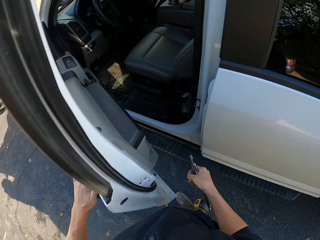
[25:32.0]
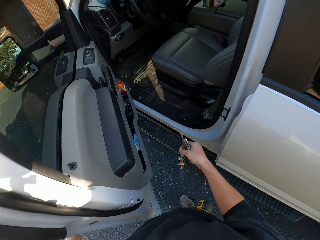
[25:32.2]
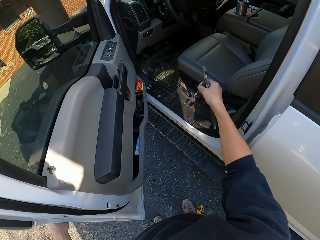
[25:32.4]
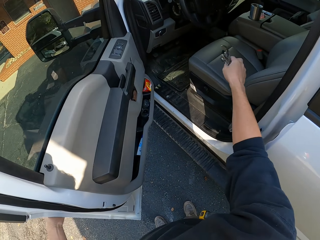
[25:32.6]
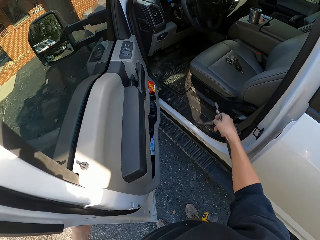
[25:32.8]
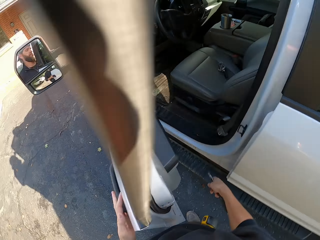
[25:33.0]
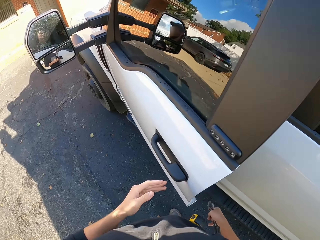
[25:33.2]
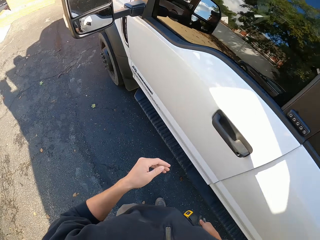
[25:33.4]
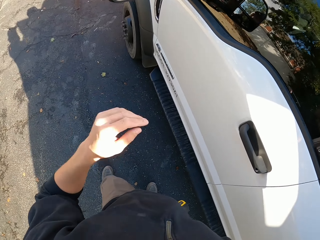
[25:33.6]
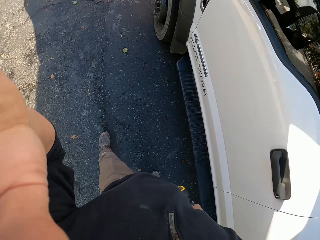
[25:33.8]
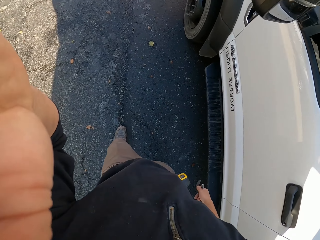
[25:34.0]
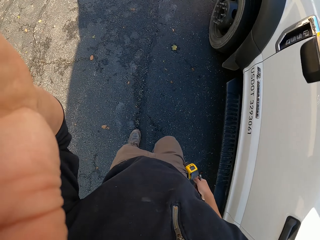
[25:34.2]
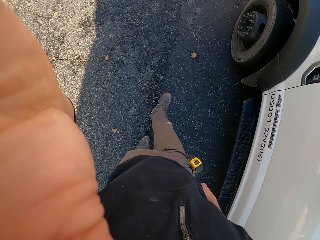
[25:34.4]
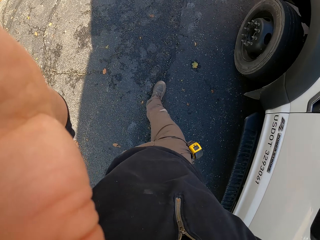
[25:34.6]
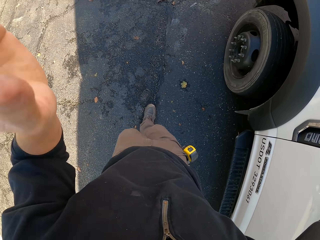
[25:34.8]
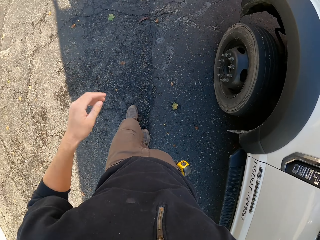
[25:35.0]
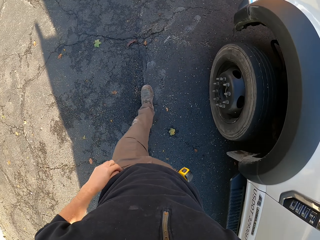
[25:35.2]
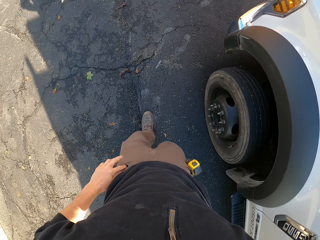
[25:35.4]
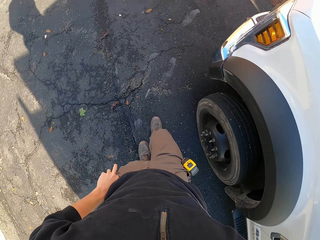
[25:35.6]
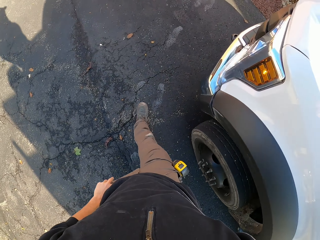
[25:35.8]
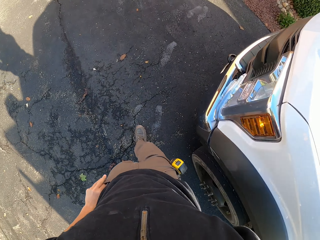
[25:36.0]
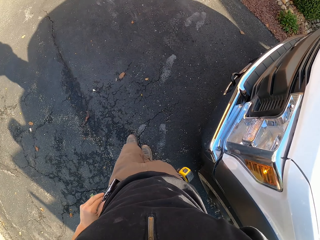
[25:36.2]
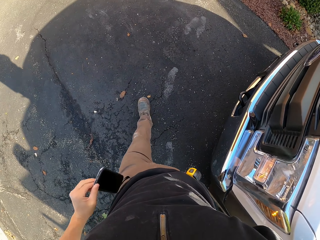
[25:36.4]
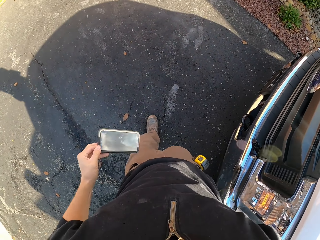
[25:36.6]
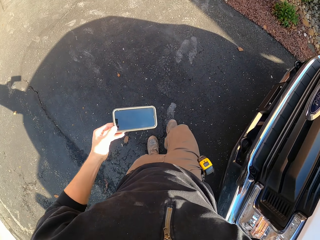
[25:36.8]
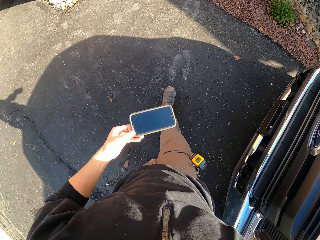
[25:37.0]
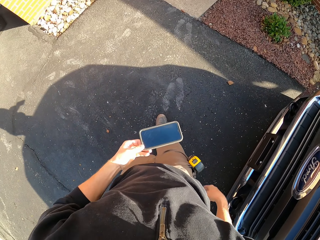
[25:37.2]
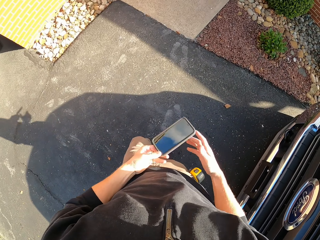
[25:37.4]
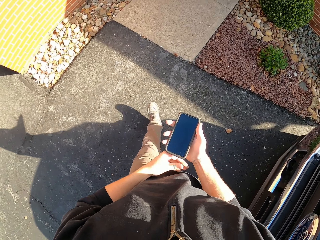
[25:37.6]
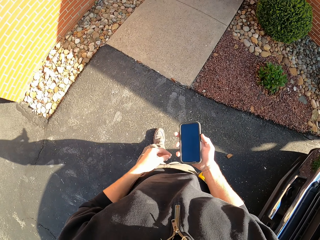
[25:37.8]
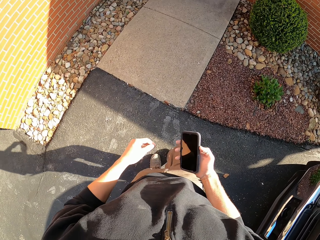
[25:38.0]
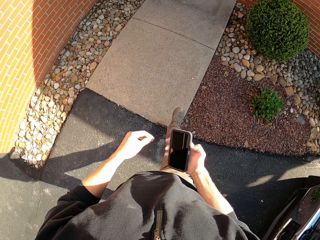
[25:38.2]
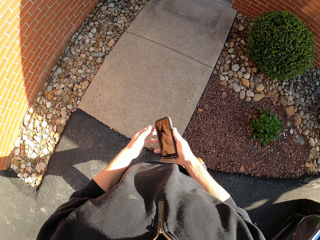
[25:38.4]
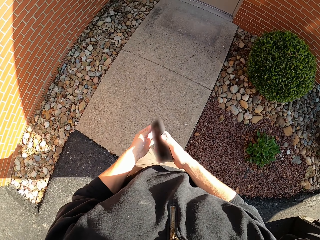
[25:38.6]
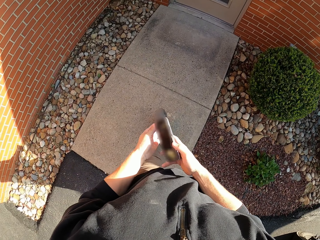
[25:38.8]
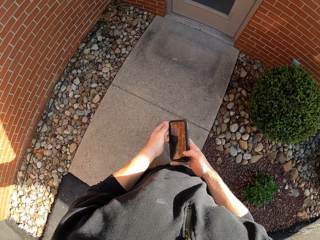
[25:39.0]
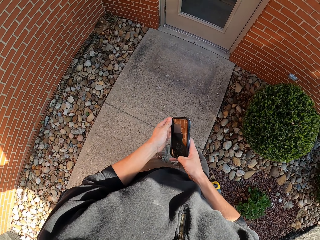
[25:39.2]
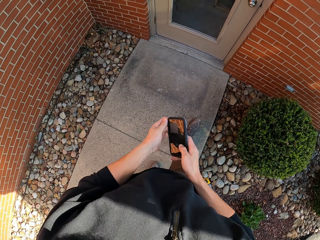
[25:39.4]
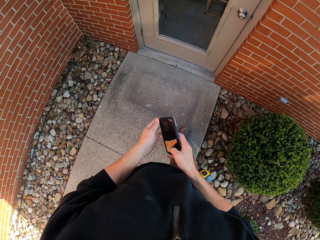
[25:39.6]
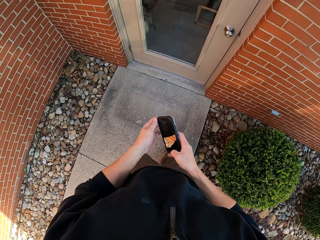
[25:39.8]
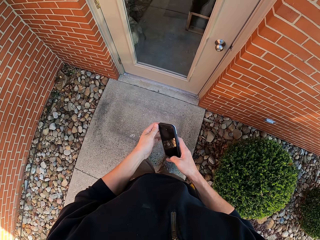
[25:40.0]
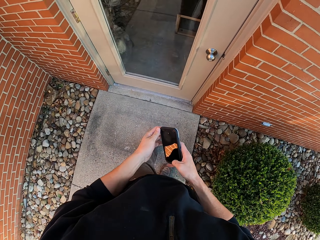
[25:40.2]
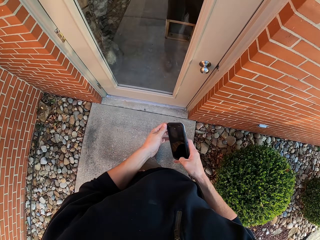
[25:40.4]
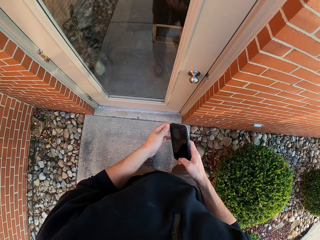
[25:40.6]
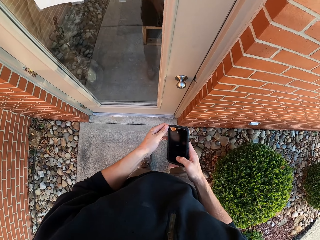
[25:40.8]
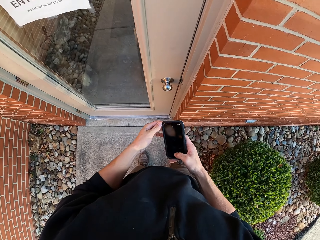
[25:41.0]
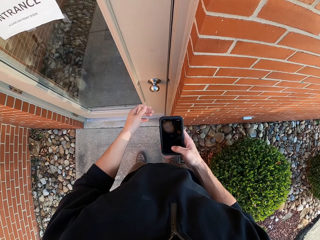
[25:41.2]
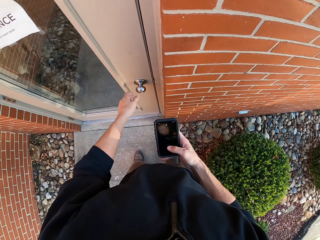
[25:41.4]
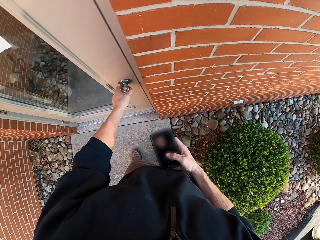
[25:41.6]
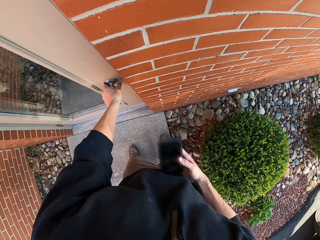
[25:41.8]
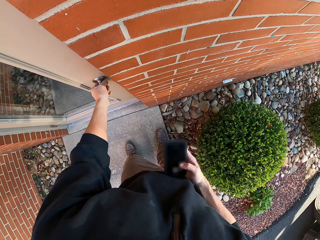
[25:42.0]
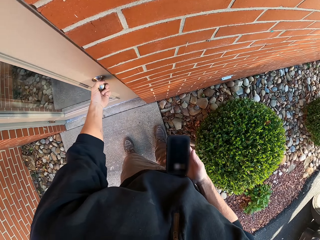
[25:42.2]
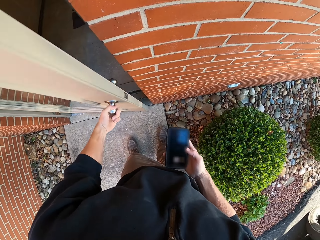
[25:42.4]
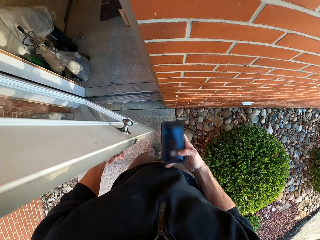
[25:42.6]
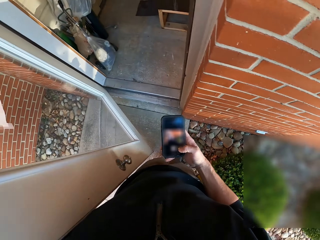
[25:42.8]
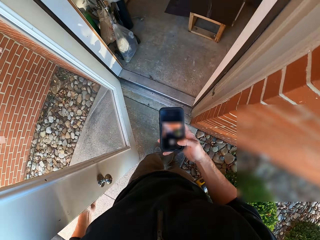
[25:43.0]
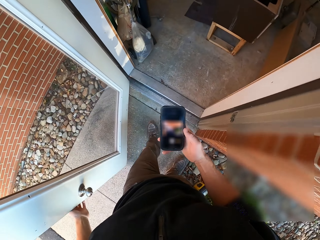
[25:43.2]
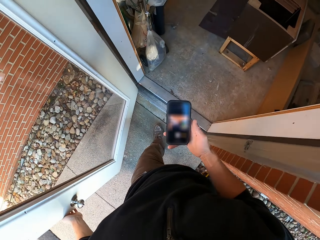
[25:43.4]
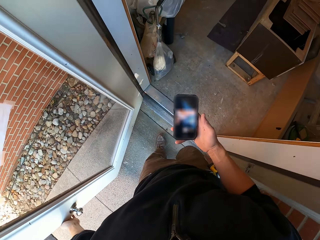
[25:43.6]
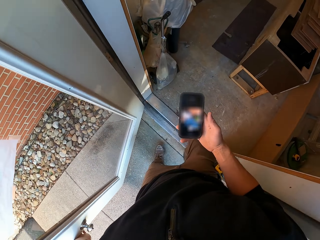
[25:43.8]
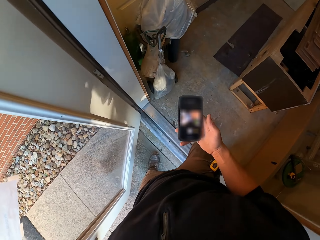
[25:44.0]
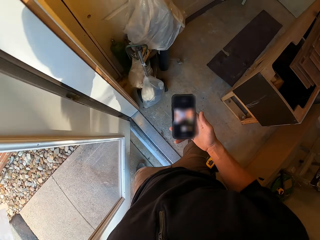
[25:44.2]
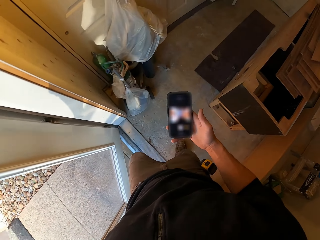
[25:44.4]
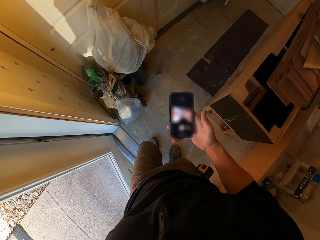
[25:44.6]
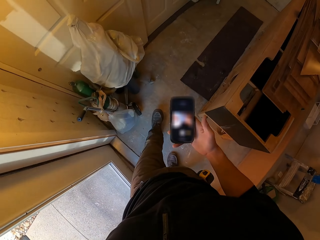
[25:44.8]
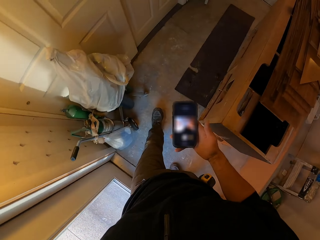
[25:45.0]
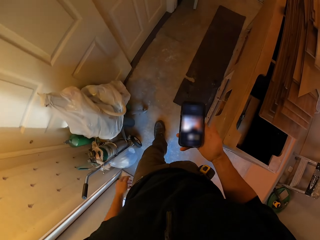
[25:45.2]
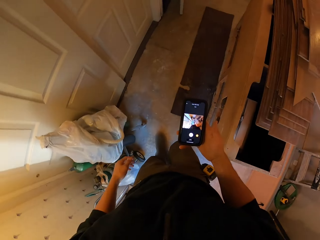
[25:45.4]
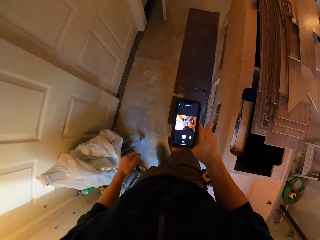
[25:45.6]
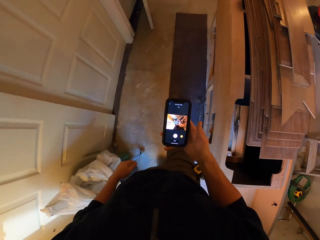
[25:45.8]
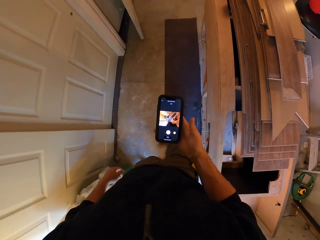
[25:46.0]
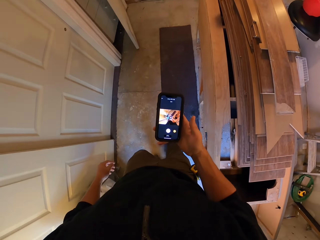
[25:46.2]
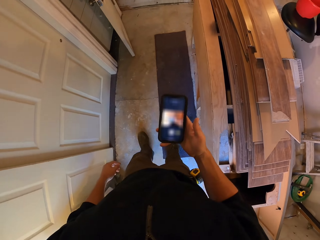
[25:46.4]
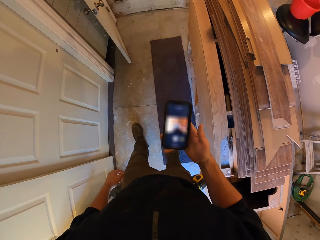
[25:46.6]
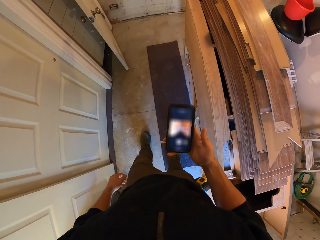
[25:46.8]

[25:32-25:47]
The camera wearer throws keys on a seat. They close the car door. They walk on the road. They adjust the camera. They unpocket a phone. They pass the phone to the right hand. They walk around. They operate the phone. They hold the phone with both hands. They open a door. They walk in the house. They close the door. They walk around.

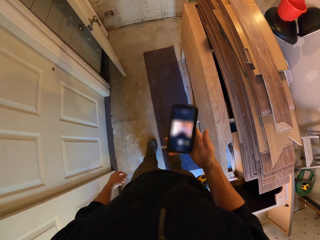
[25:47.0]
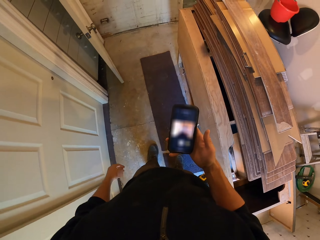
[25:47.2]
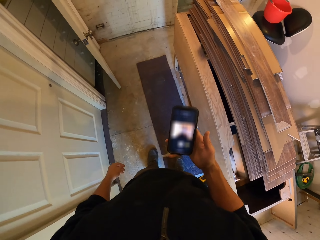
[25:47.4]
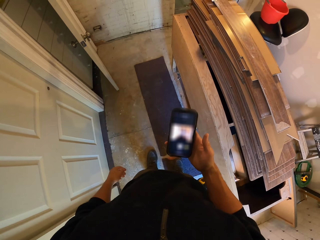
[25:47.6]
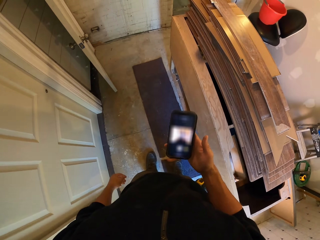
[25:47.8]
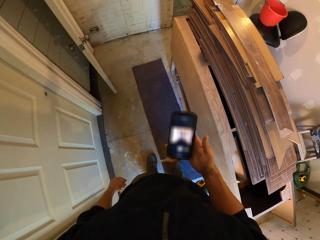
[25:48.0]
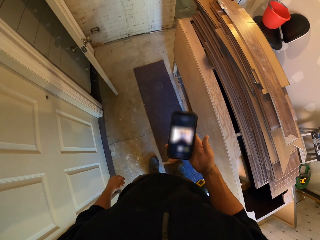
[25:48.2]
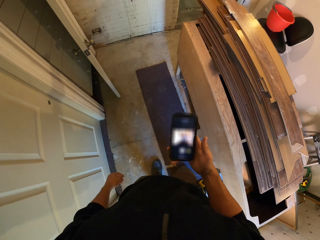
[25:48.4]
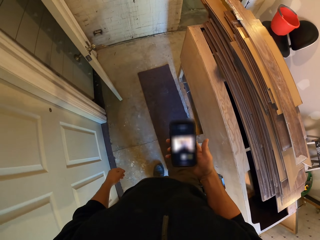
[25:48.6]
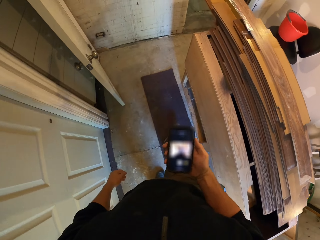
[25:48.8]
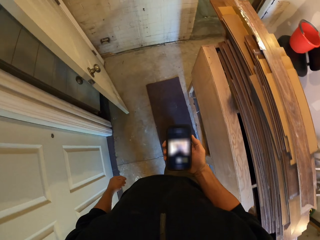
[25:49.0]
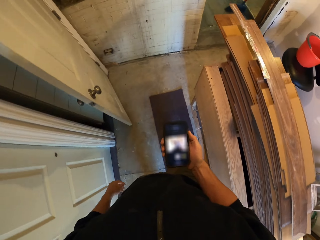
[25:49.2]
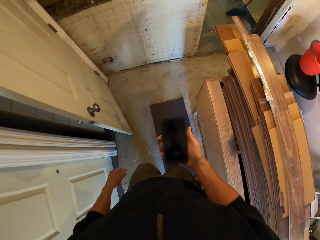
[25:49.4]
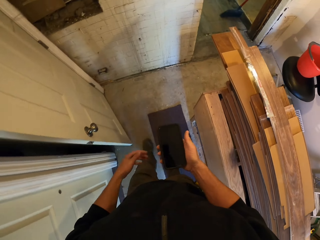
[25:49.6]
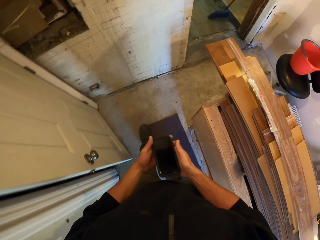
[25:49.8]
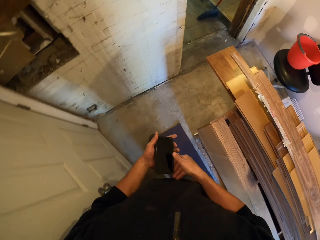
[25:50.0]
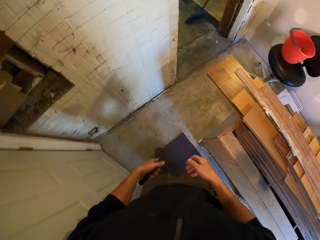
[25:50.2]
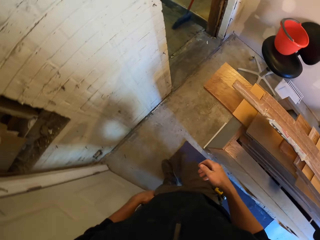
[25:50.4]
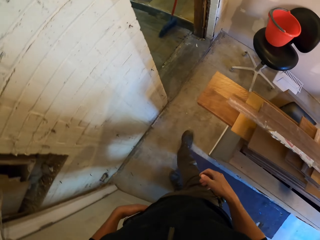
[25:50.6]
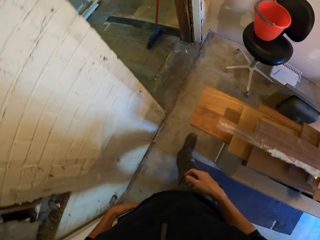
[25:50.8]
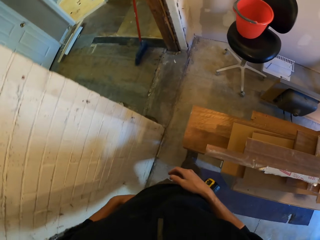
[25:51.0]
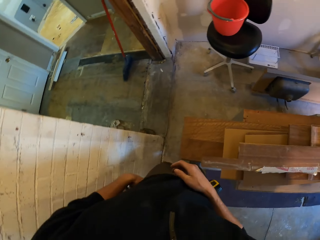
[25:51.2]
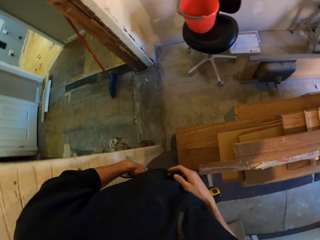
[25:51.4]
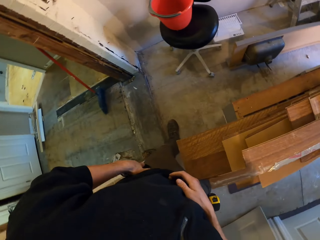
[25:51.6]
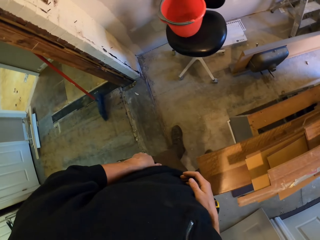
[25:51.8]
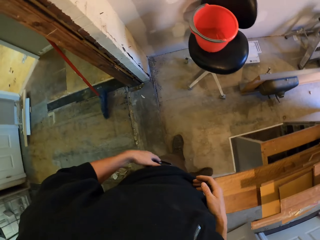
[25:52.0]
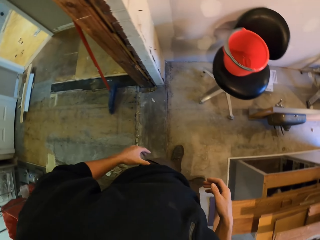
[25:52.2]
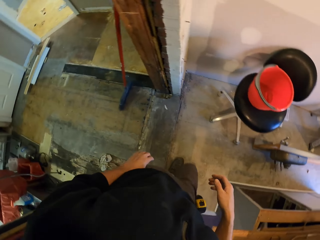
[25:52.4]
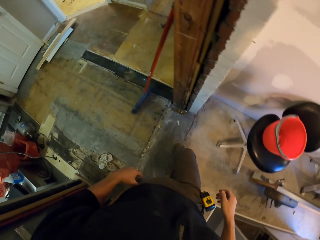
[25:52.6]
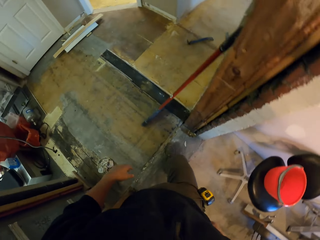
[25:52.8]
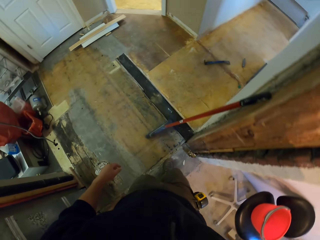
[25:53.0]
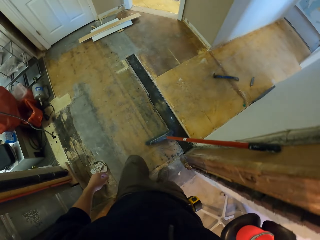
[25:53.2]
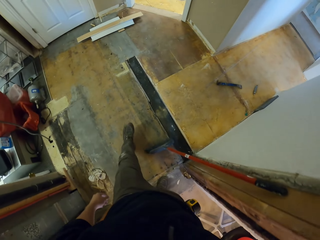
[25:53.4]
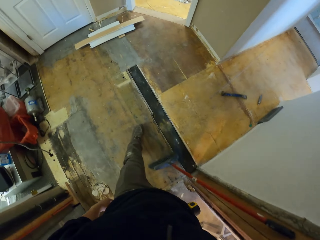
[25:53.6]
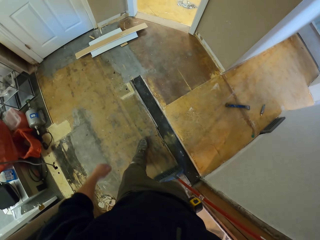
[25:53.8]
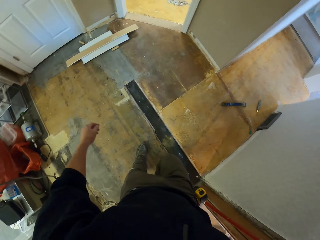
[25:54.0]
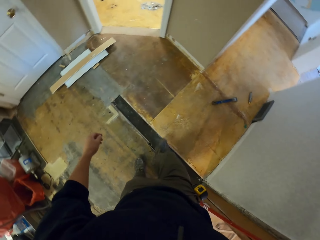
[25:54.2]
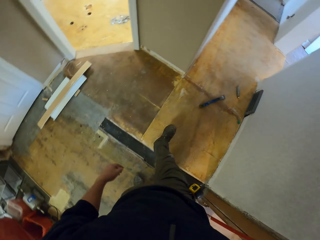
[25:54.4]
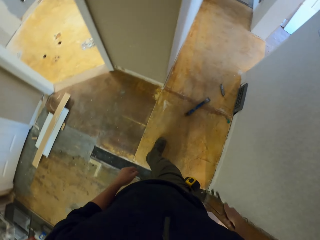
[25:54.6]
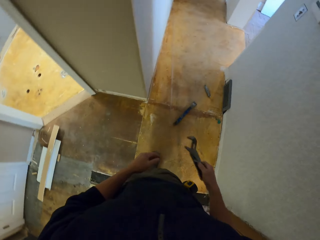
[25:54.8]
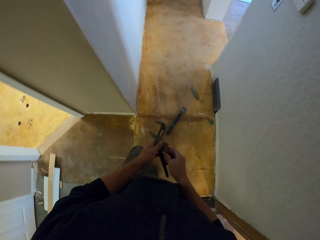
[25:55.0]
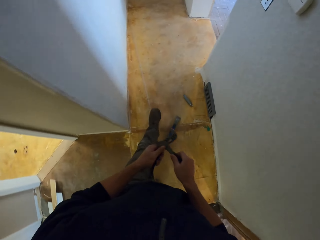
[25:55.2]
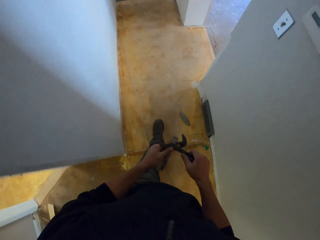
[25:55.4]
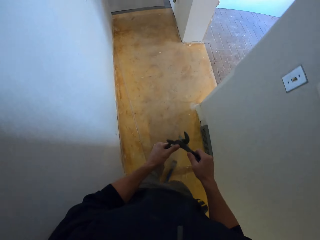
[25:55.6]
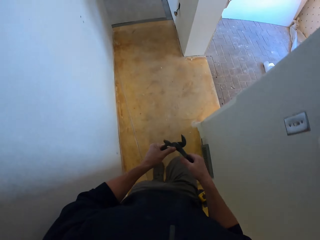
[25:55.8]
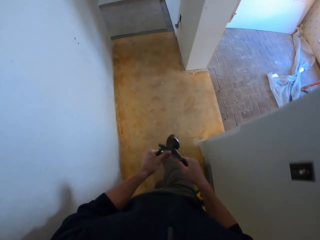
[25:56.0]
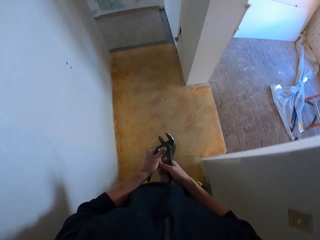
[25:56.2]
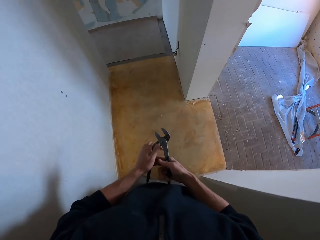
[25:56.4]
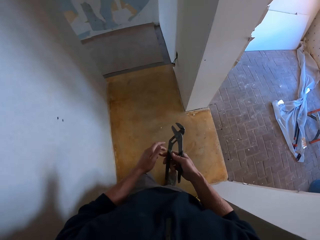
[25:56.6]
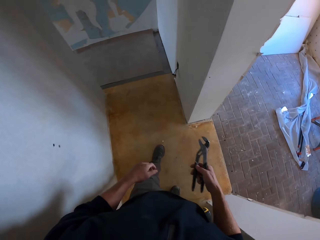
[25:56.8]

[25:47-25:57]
The camera wearer stares at a phone. They operate the phone. They pass the phone to the left hand. They walk around. They drop the phone in the pocket. They unpocket pliers. They walk around. They adjust a tool. They open the pliers.
